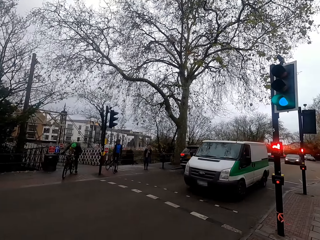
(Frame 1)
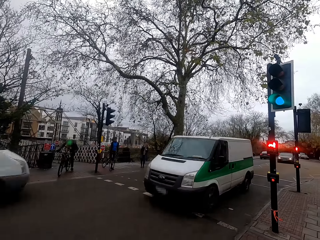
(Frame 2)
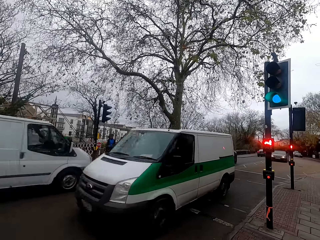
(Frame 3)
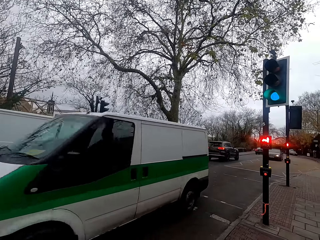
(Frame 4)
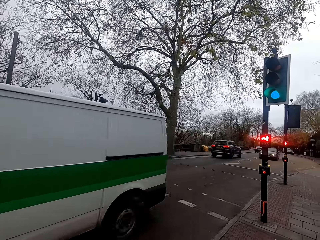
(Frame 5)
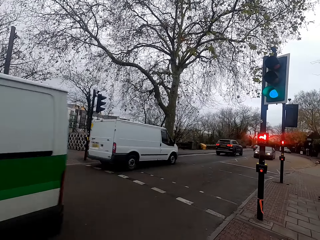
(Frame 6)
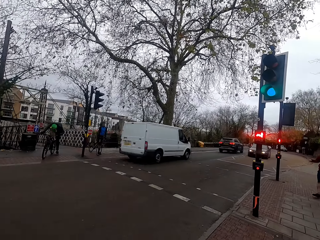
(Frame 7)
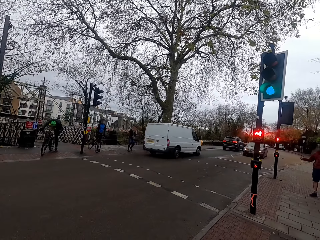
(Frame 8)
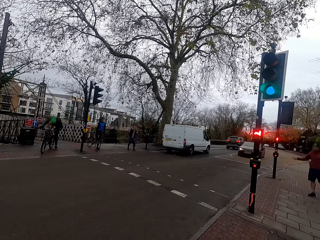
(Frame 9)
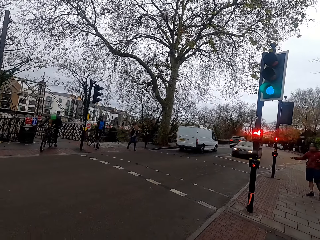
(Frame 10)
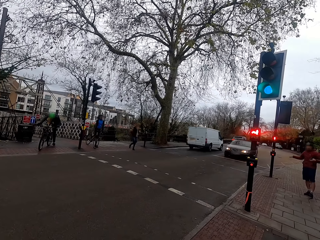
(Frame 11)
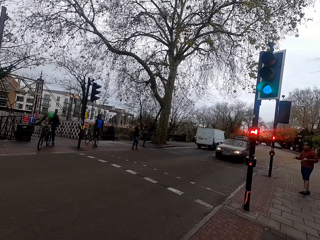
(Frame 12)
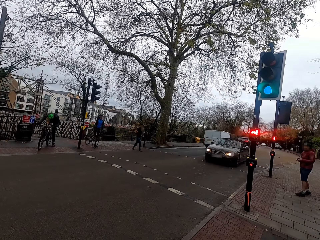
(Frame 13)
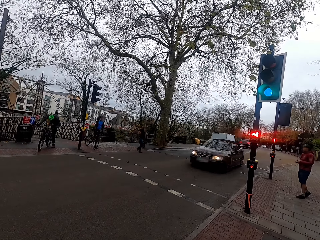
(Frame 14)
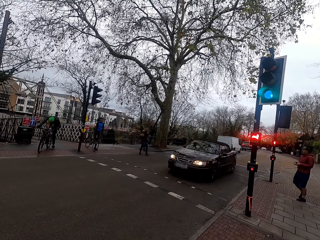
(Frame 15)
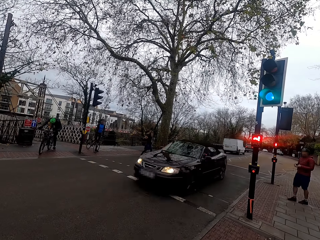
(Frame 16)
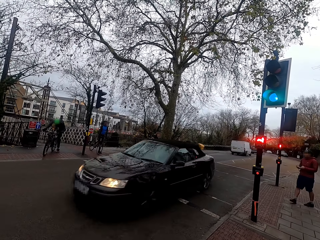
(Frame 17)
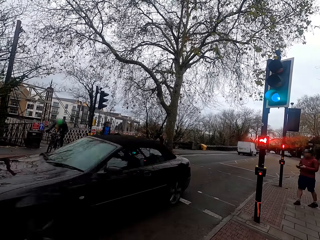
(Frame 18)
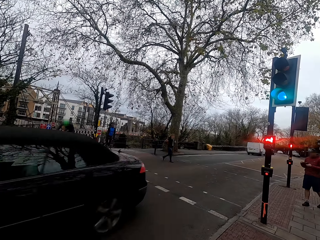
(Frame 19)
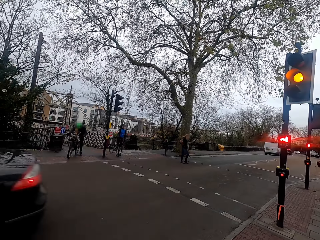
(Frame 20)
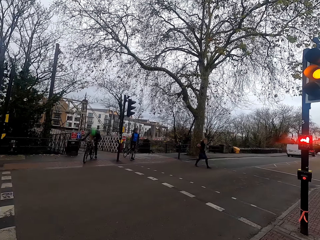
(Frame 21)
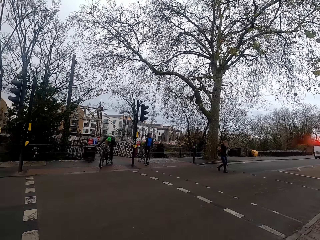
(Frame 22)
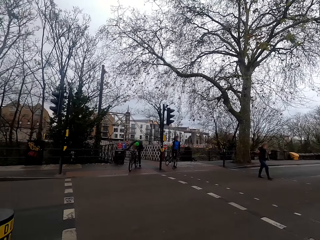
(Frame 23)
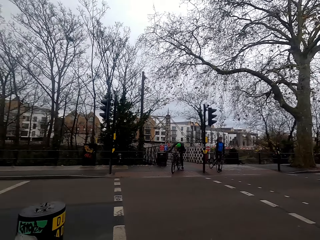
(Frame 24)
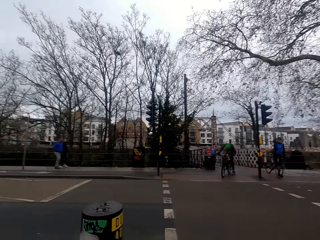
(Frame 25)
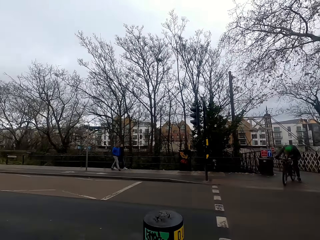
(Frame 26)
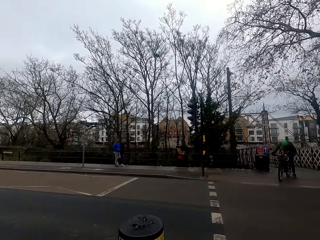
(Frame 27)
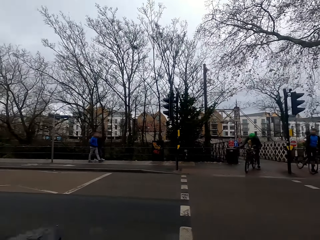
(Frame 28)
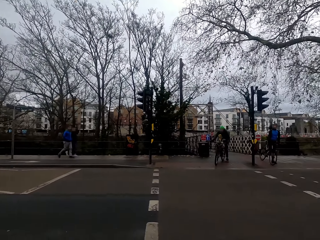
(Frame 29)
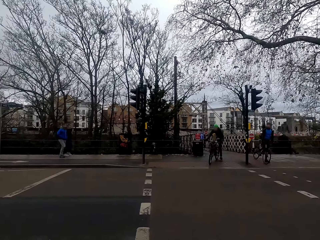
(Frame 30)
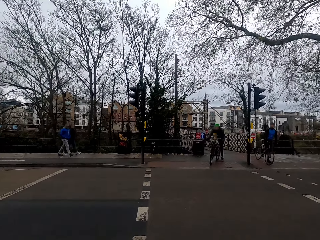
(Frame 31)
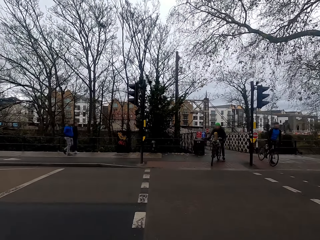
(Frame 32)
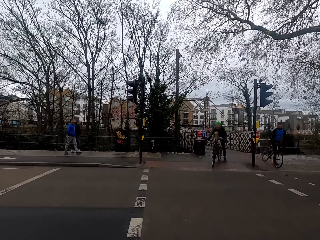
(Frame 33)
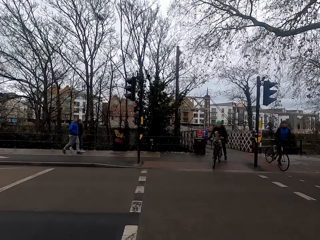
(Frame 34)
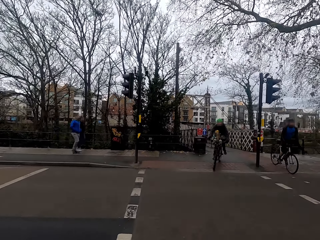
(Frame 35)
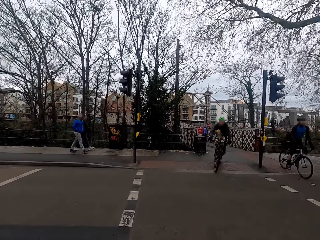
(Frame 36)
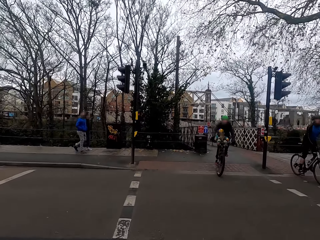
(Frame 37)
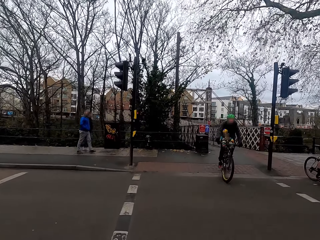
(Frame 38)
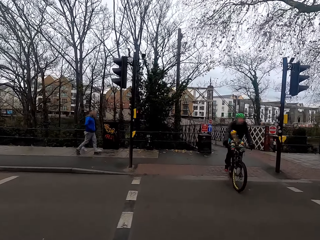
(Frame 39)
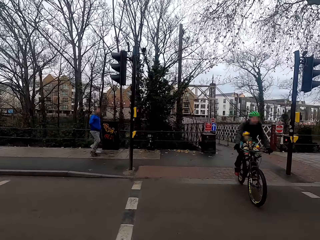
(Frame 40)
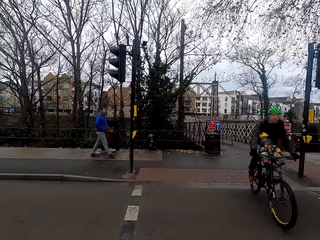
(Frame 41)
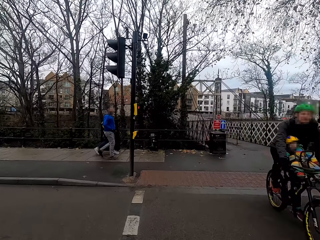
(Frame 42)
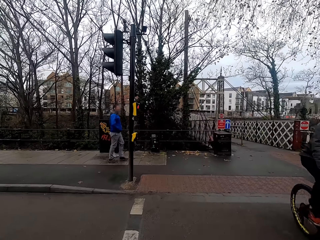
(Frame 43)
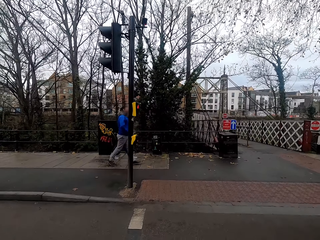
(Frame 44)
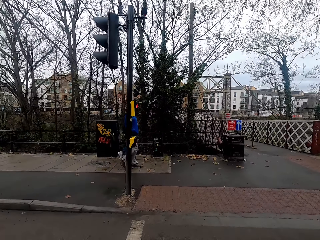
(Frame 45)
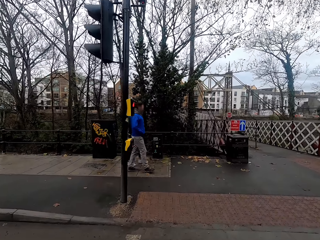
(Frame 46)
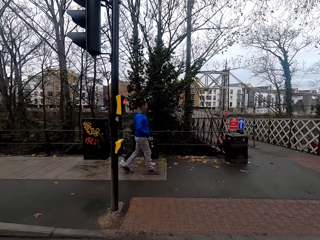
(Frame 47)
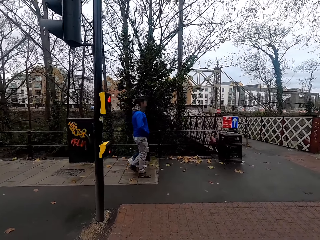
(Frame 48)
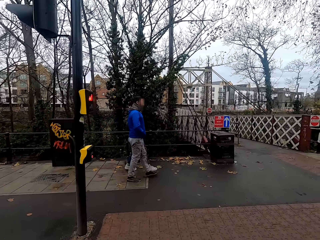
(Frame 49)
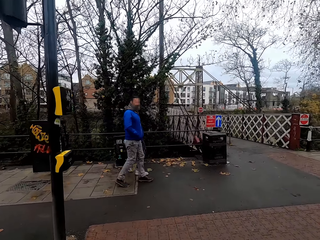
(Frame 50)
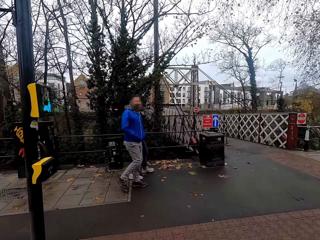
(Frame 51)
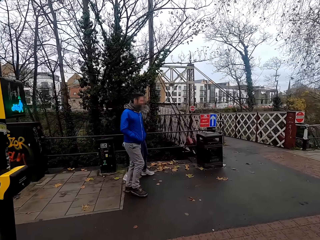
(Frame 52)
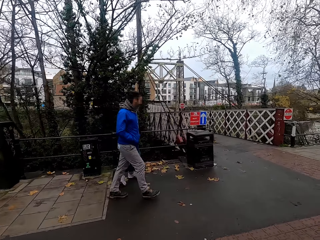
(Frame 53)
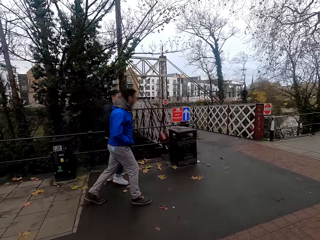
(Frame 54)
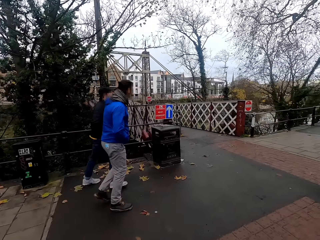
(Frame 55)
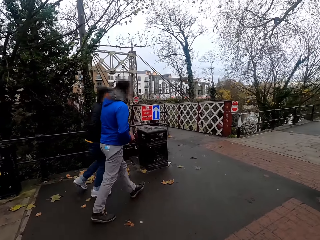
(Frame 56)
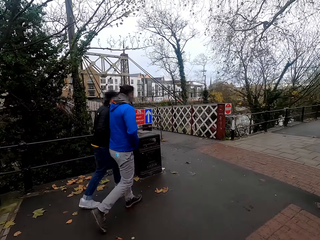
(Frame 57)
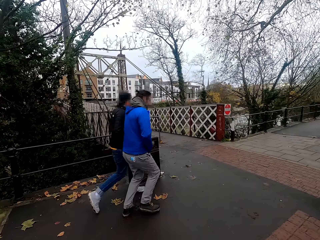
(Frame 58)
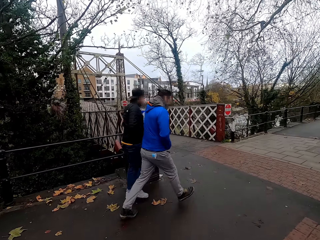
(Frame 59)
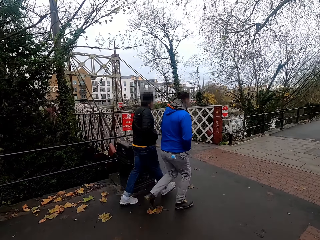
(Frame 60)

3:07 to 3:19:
The camera wearer cycles. They cross the road on the bike.

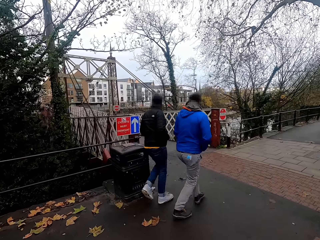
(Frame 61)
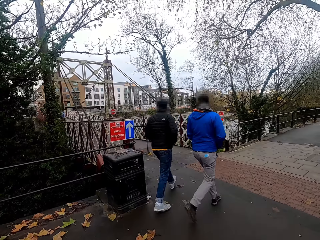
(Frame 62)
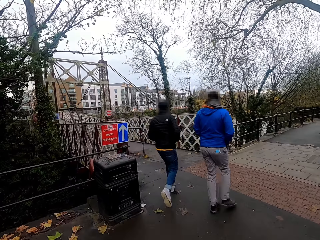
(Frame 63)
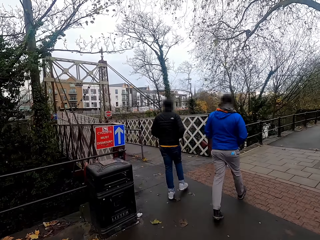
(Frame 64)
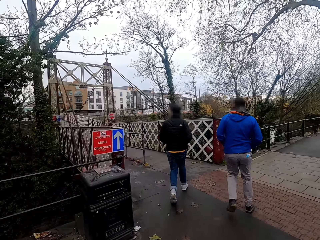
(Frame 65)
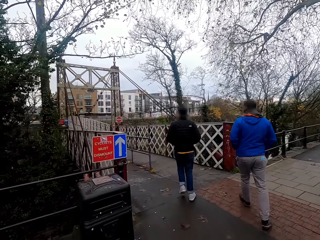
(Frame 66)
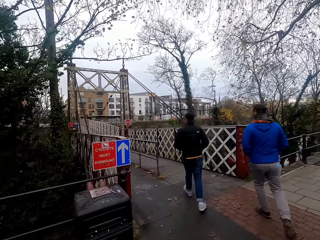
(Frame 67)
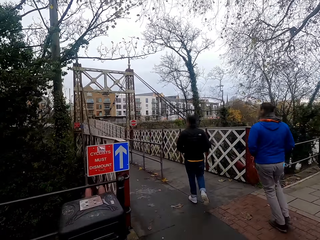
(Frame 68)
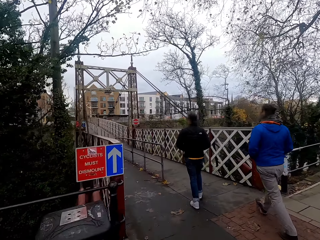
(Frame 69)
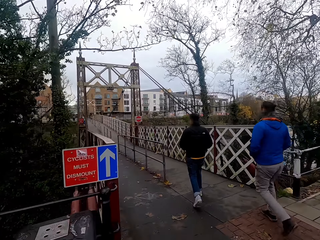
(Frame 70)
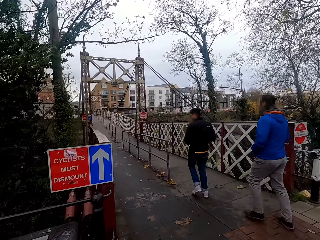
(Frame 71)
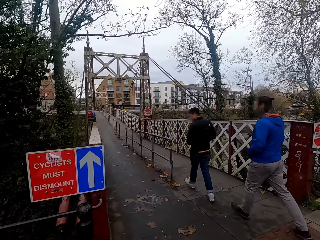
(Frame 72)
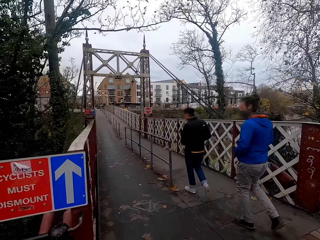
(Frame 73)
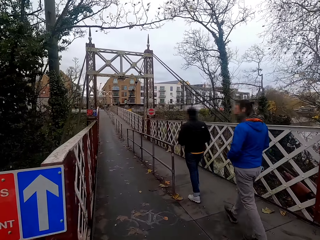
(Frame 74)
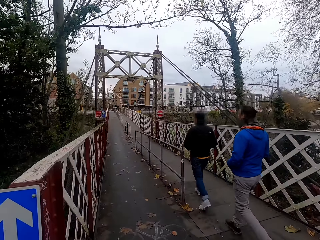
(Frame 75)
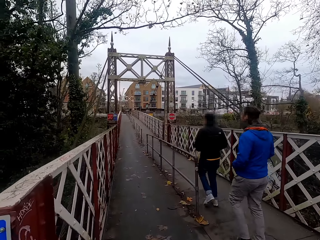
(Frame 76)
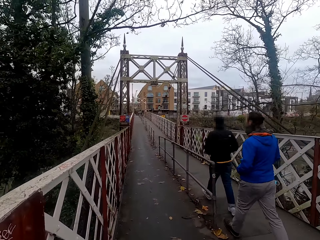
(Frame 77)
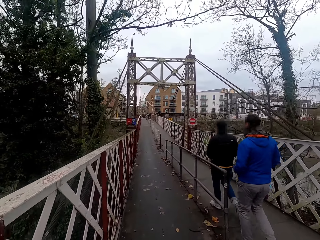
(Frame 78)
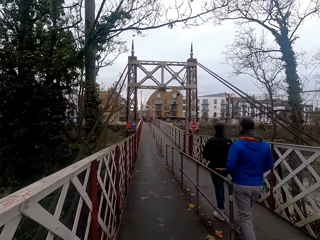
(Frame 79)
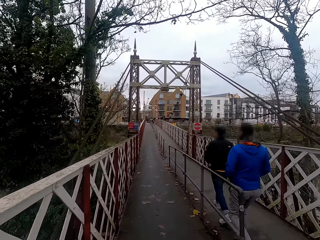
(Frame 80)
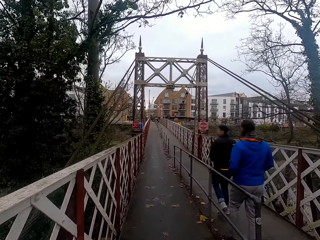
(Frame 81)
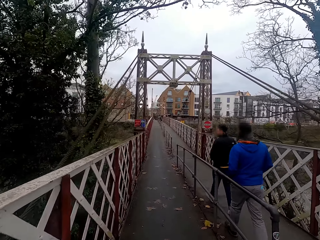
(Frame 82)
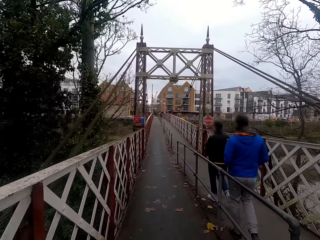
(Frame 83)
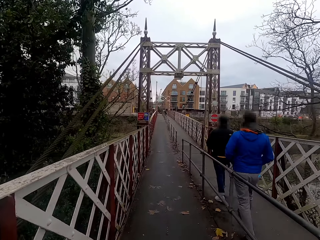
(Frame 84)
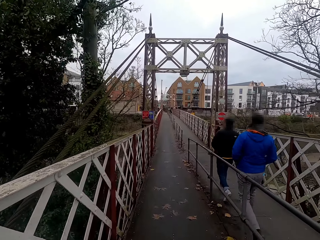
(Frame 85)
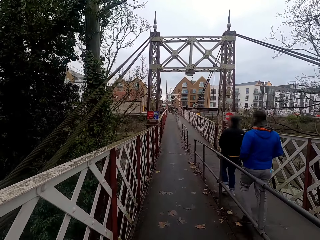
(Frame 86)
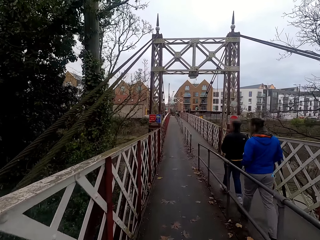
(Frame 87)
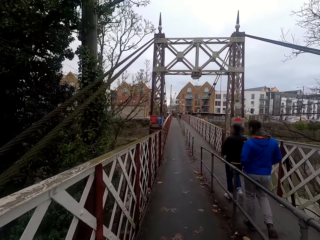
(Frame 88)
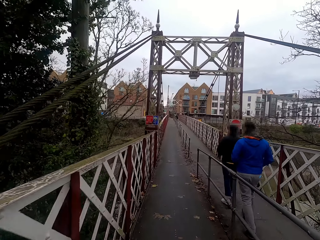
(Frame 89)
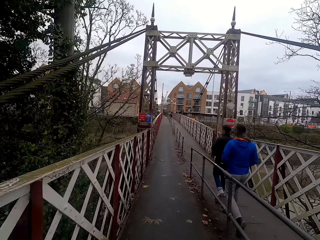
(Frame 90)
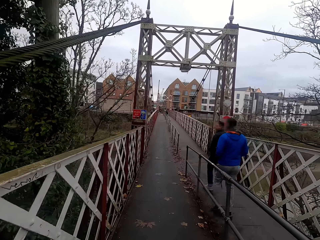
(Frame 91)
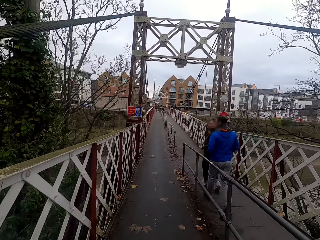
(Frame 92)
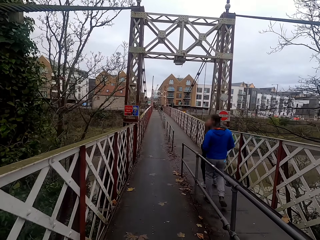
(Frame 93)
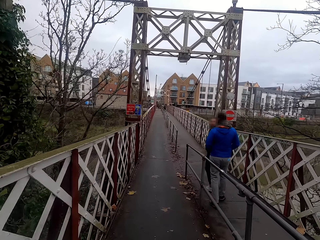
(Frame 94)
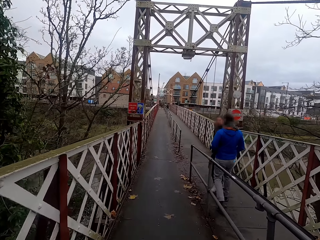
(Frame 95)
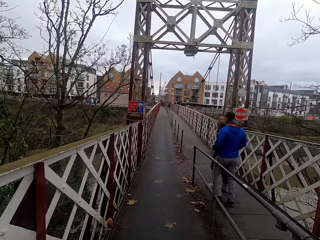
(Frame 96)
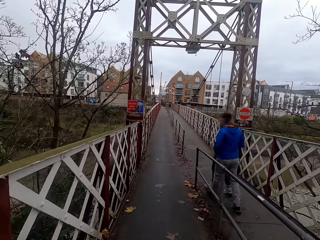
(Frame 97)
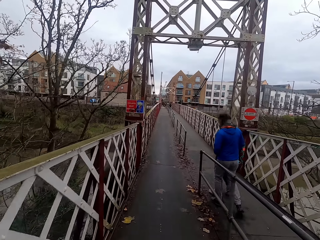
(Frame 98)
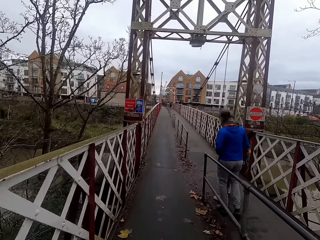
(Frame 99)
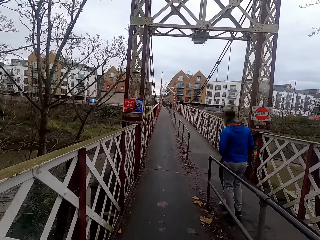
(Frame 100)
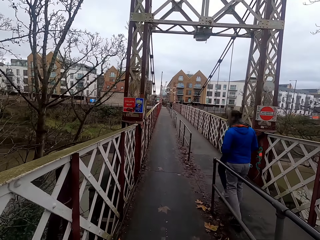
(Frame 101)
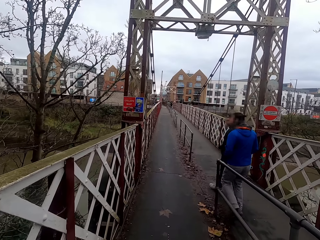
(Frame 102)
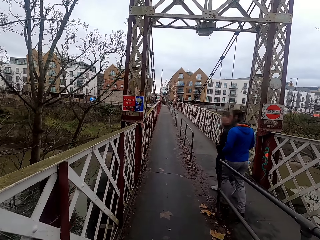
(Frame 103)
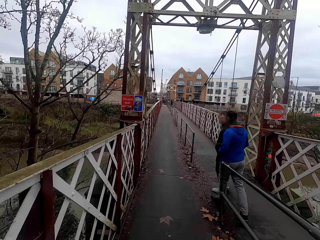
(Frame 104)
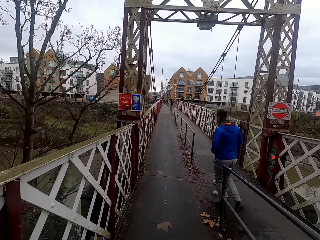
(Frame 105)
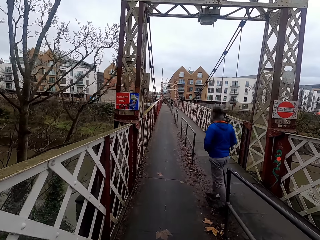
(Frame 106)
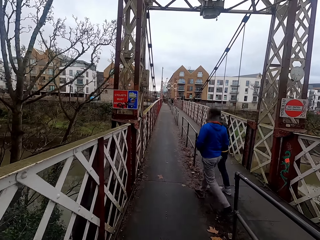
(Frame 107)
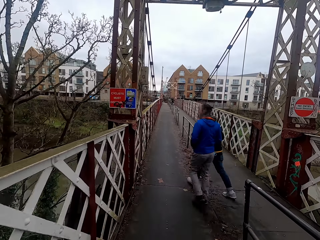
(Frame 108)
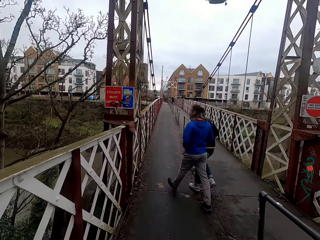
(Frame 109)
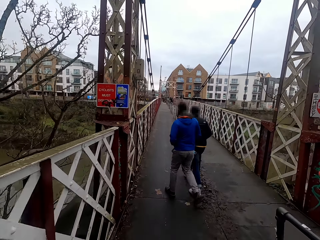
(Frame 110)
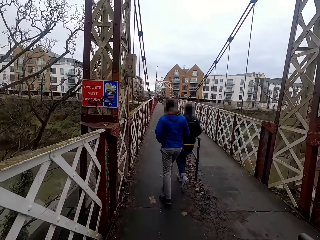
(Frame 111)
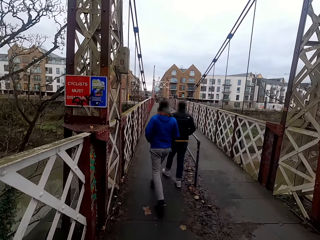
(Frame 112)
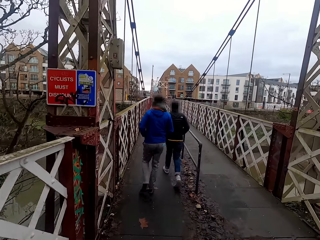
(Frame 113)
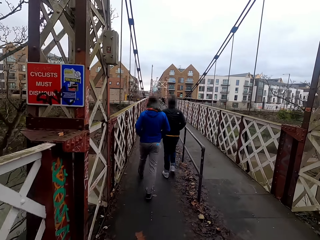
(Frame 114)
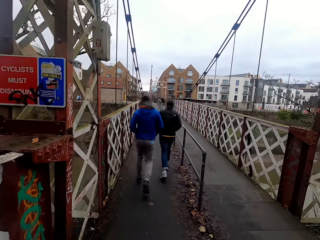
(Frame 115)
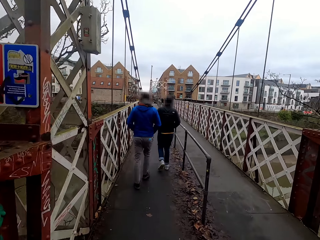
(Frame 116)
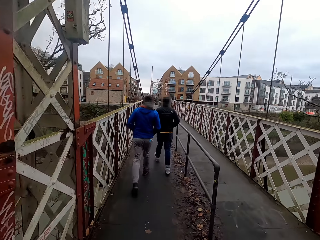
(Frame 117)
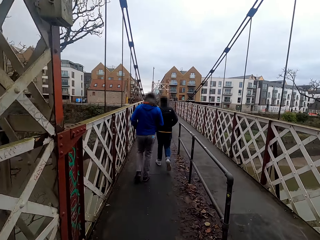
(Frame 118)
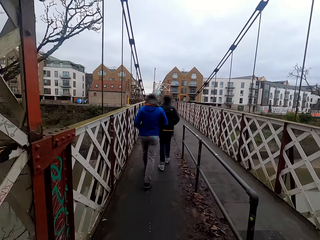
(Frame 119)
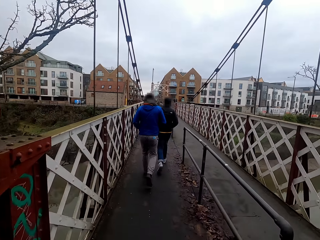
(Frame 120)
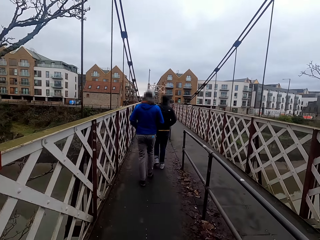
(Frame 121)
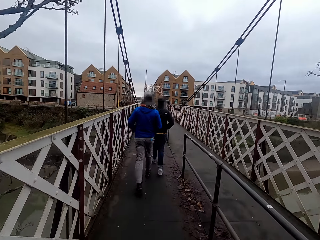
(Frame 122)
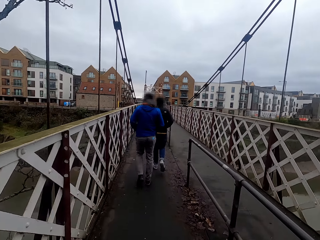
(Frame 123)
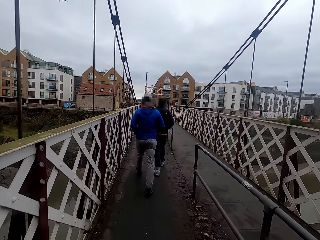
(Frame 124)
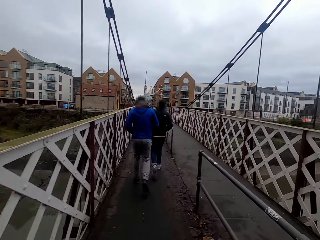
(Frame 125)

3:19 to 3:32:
The camera wearer rides the bike on a bridge. They talk to a person and another person.
